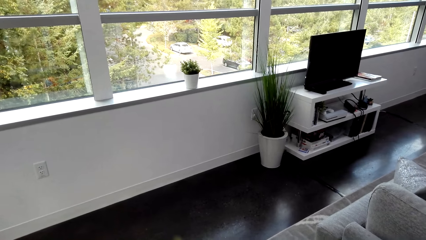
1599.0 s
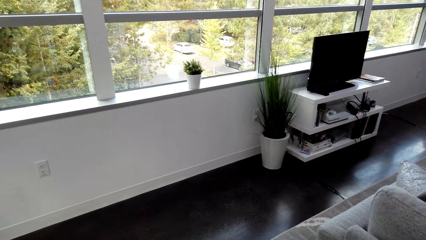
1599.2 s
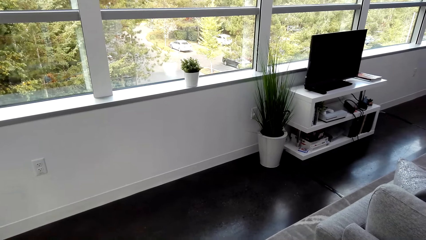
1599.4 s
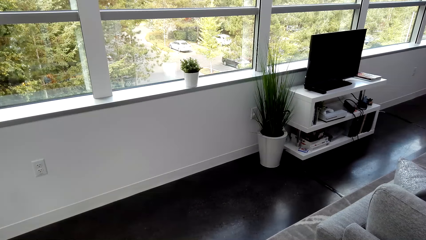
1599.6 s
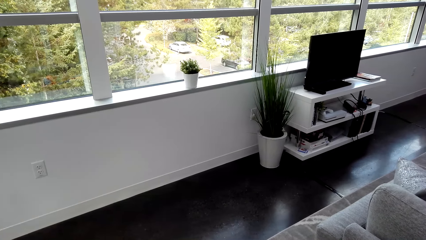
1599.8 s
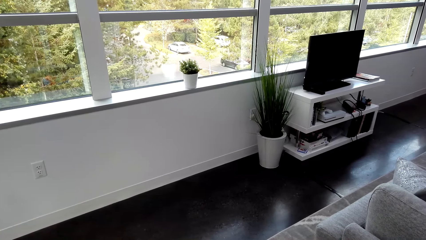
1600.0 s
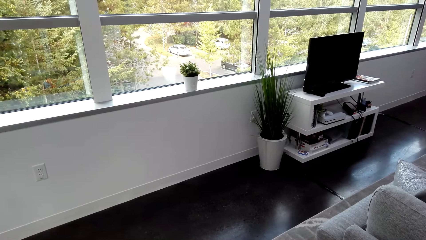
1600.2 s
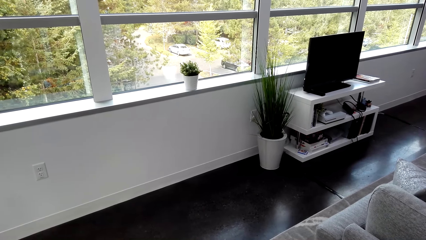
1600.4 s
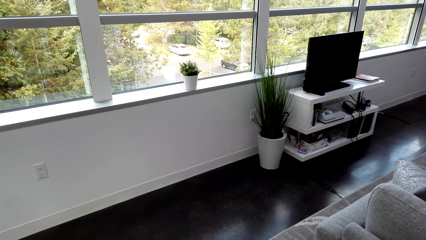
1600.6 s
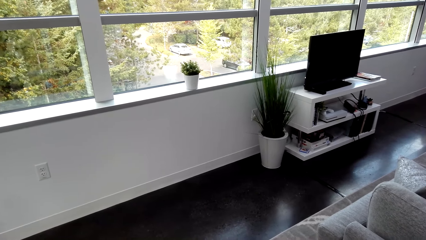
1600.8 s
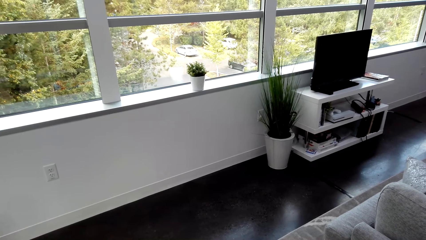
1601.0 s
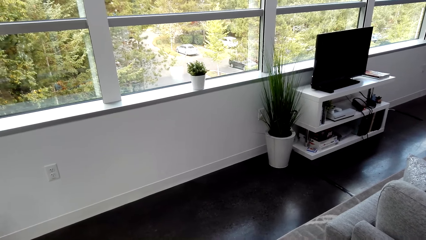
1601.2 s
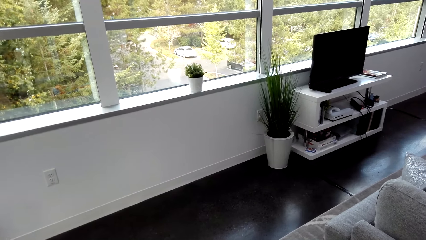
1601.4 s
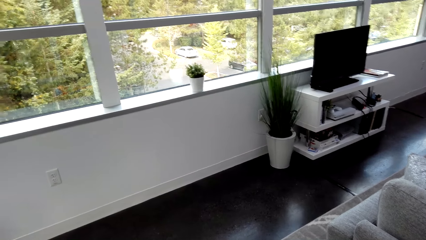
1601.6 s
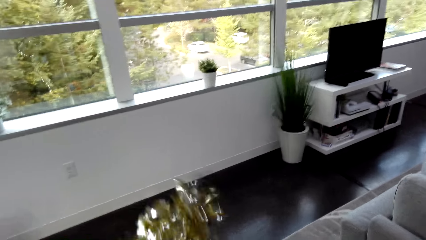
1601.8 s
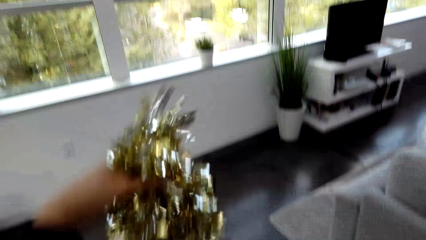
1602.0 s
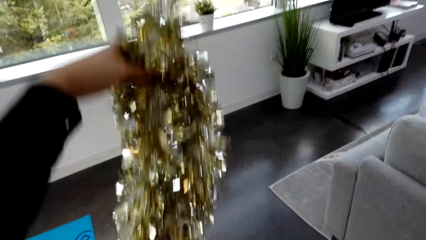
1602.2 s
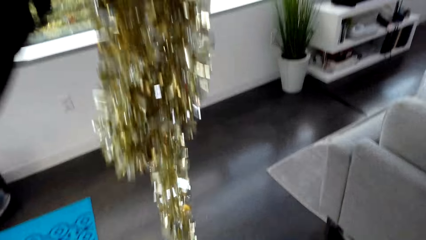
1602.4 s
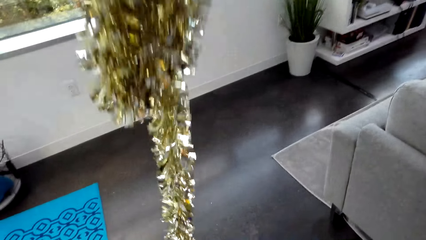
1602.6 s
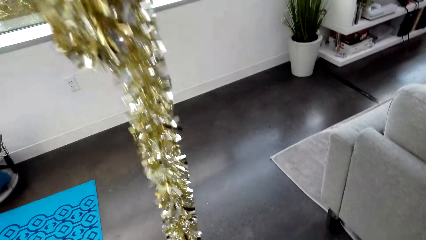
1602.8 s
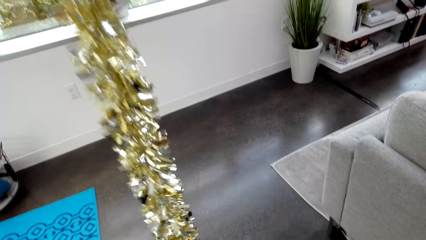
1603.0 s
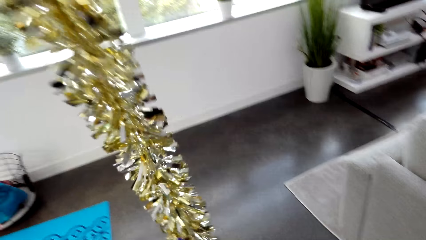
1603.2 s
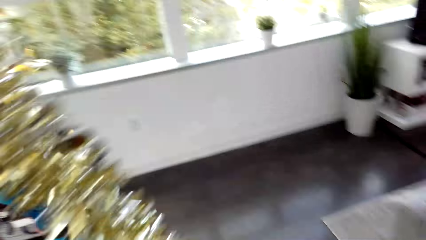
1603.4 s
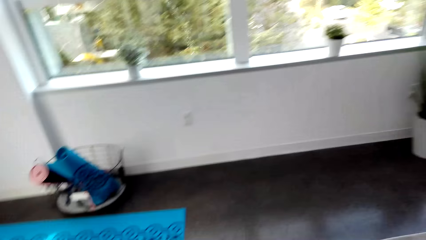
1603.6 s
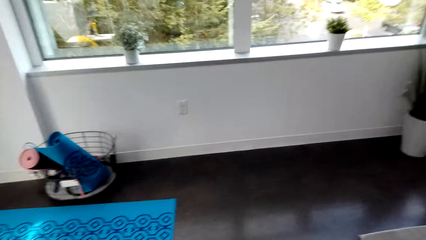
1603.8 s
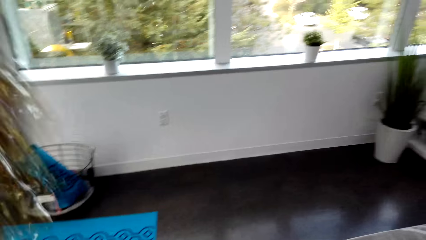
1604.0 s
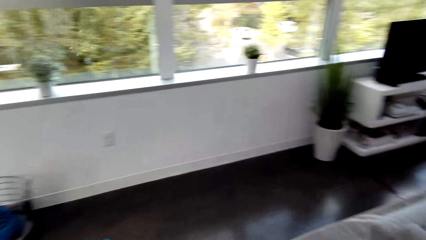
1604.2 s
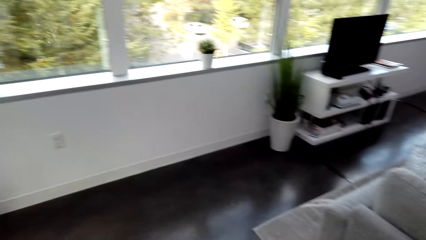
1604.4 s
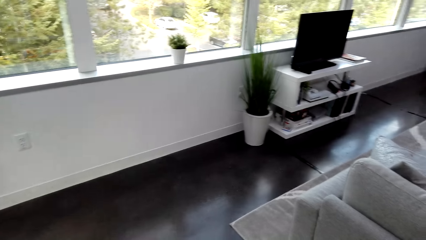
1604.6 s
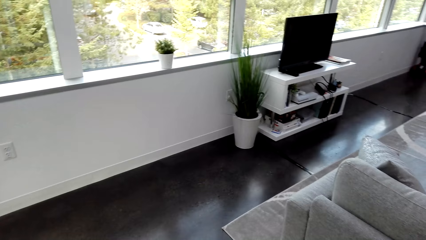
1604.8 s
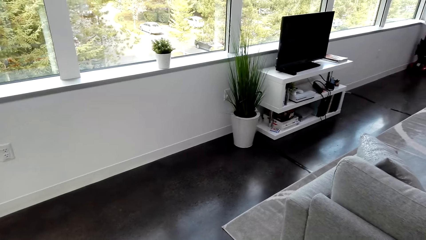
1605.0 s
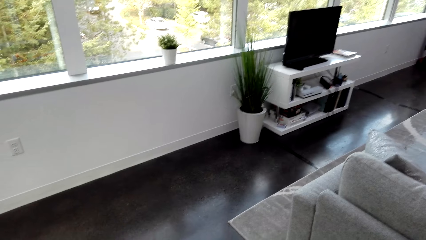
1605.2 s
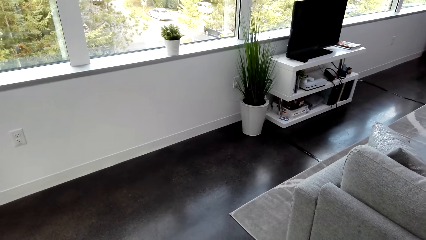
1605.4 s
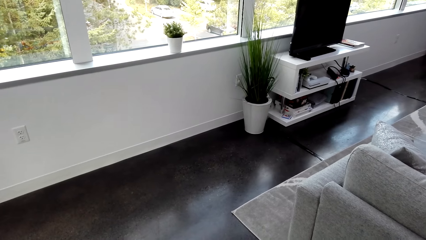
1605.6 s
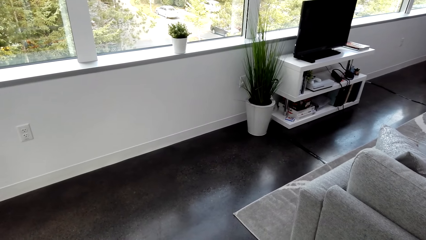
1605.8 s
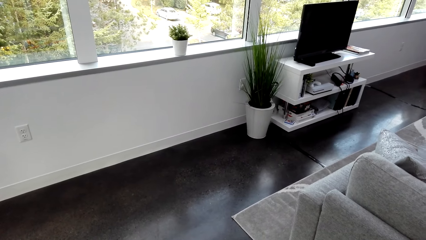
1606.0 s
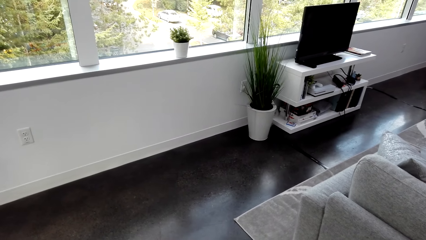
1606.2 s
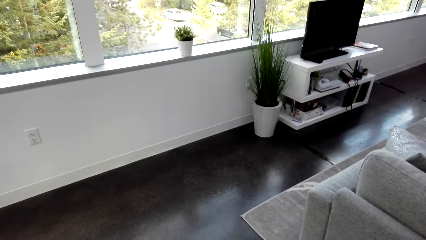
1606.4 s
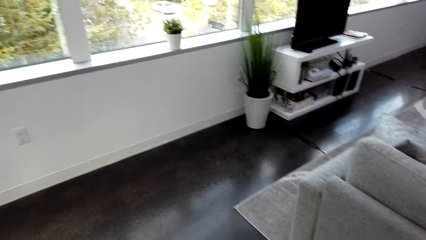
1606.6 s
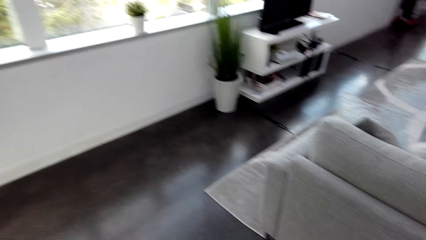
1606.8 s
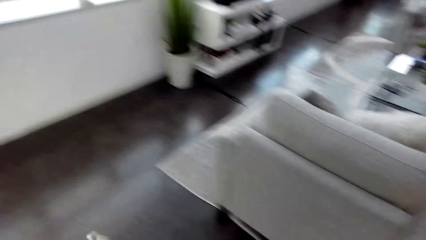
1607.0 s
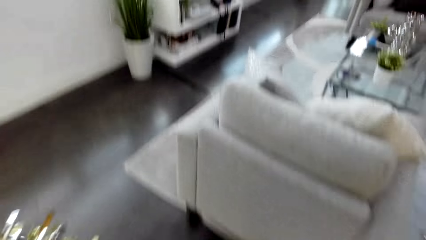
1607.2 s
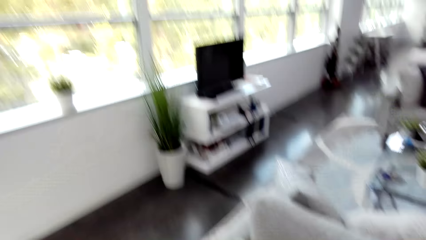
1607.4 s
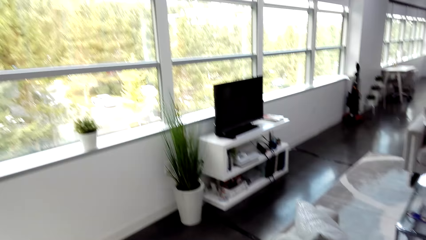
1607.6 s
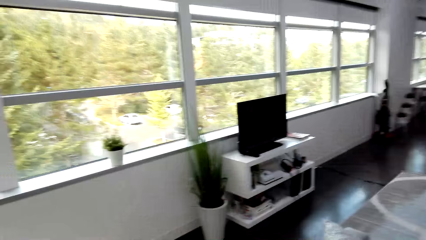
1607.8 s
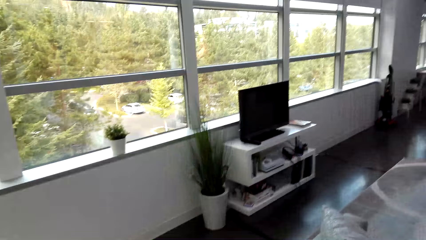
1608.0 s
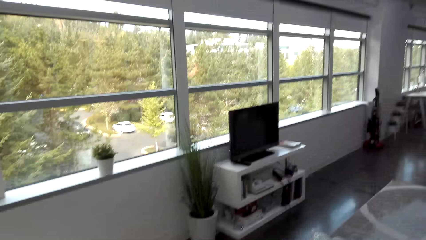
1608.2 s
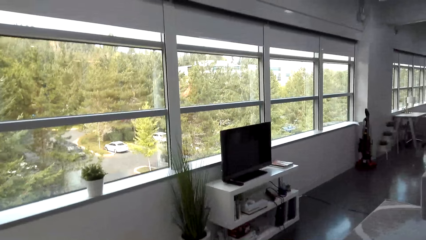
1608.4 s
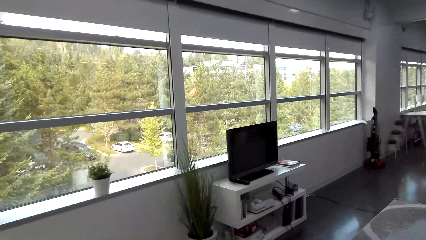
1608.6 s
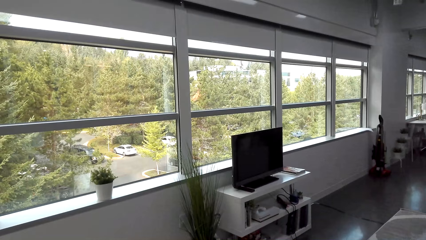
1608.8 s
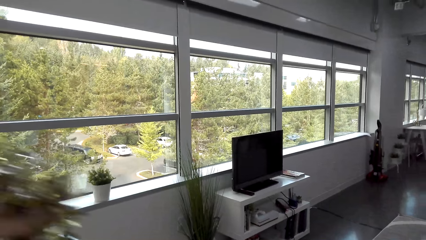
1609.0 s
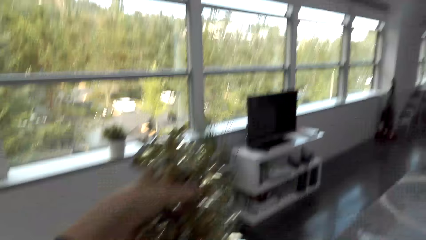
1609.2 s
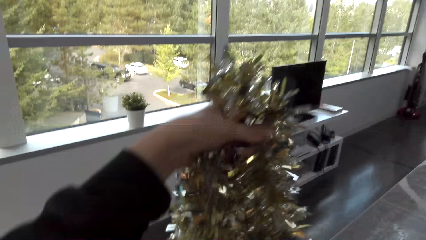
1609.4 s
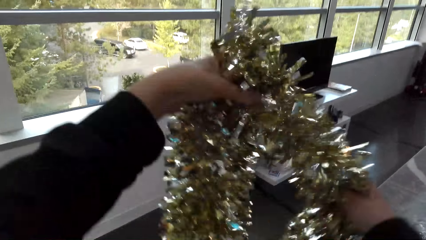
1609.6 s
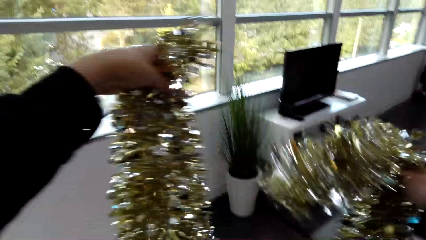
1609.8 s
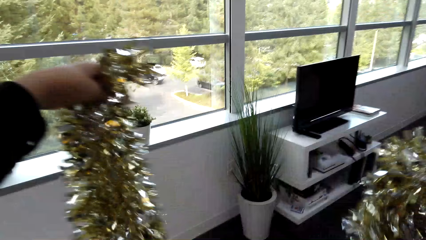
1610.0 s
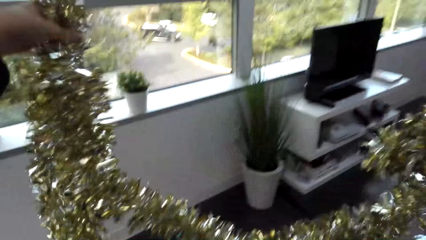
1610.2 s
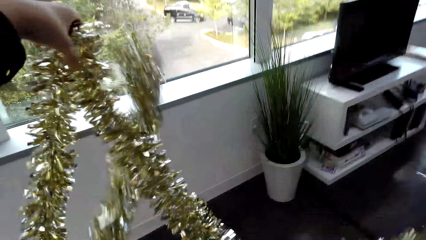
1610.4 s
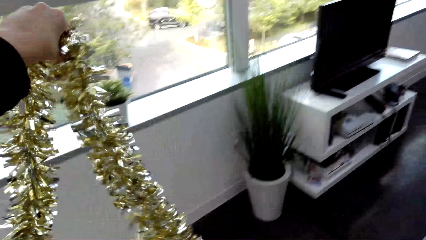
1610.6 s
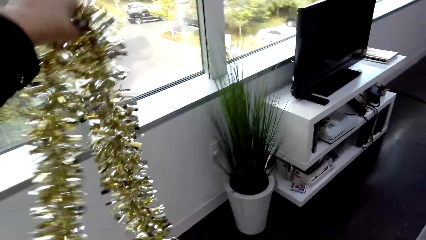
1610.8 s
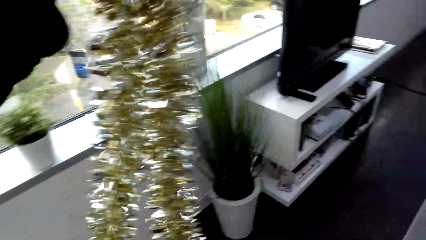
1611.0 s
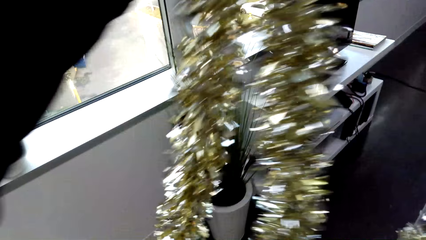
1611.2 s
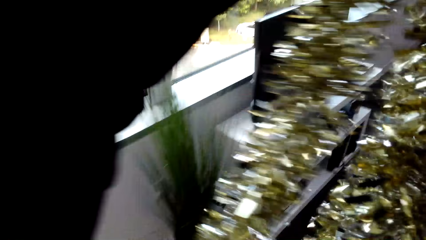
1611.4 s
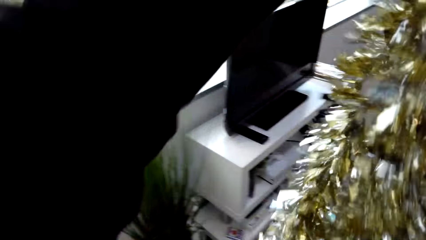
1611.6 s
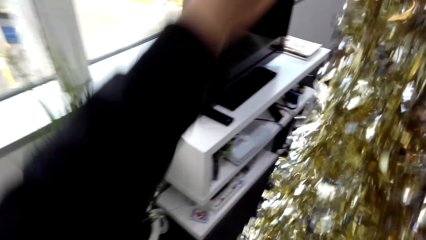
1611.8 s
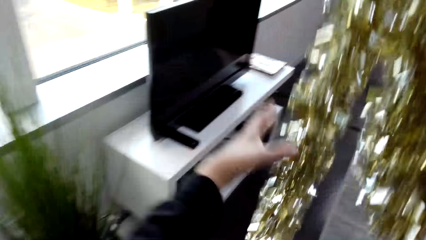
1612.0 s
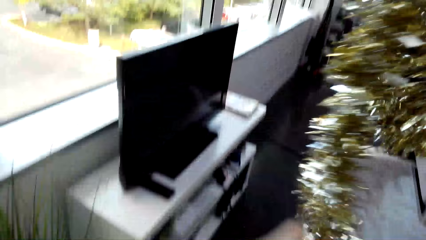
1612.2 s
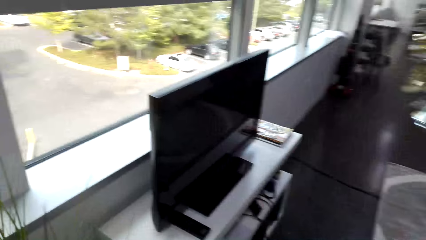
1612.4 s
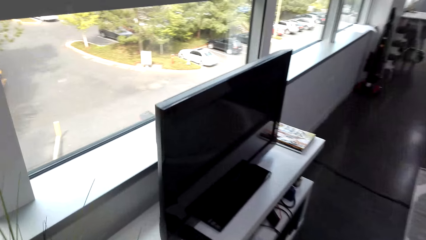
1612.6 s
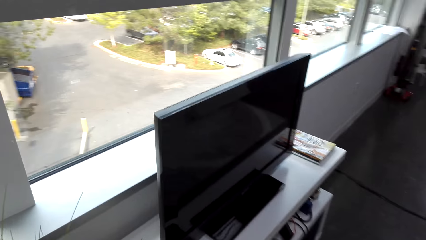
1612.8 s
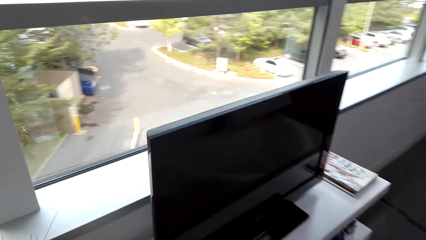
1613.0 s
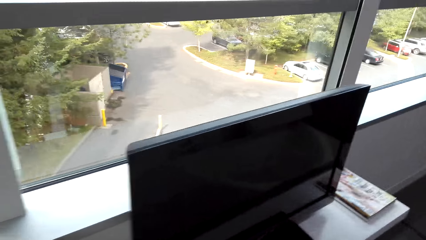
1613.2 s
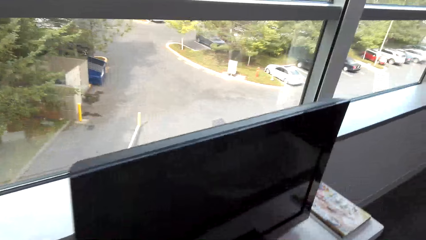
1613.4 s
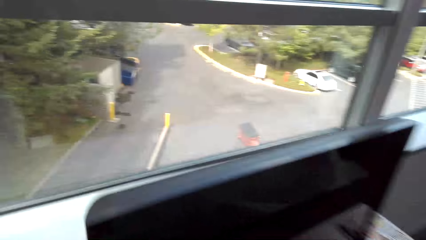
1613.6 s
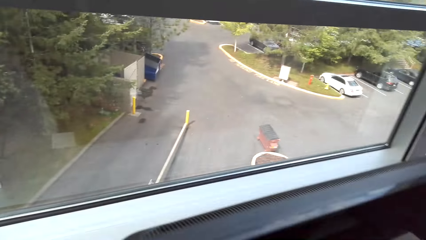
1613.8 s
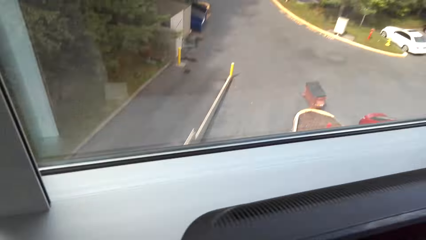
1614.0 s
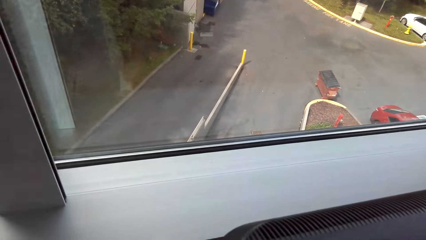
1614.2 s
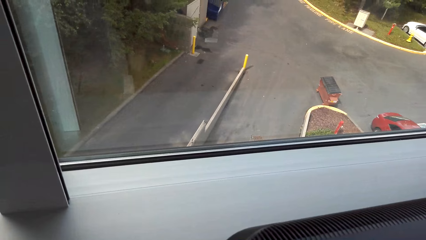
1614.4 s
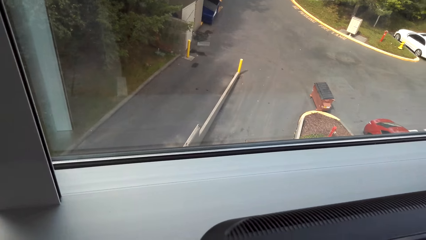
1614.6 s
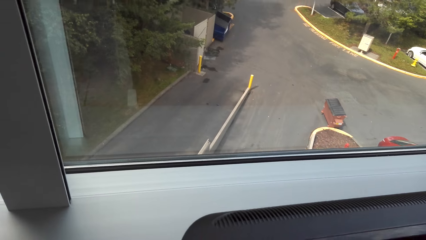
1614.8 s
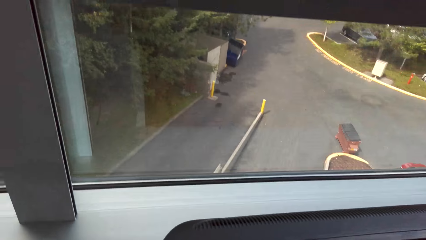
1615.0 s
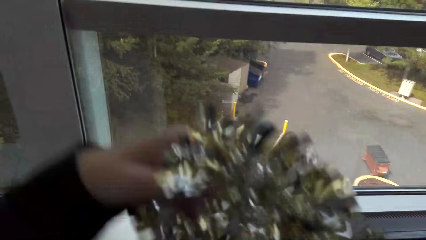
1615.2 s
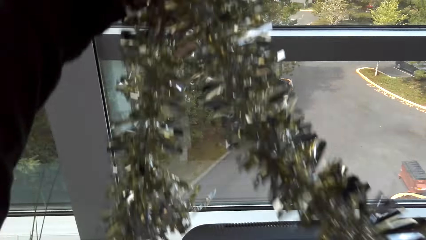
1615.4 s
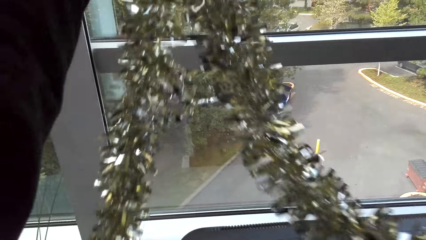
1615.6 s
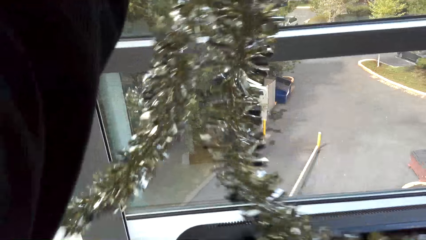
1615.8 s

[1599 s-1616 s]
The camera wearer walks with the plastic streamer to the TV stand. They decorate the TV stand with the plastic streamer.
